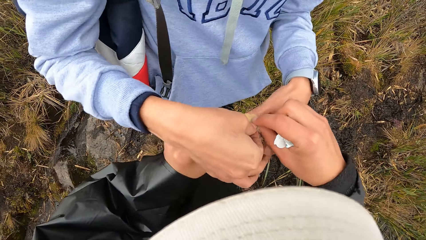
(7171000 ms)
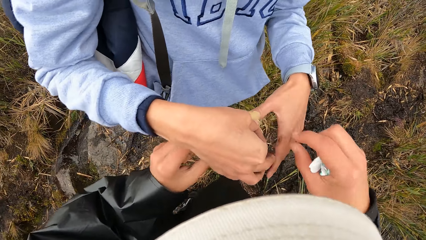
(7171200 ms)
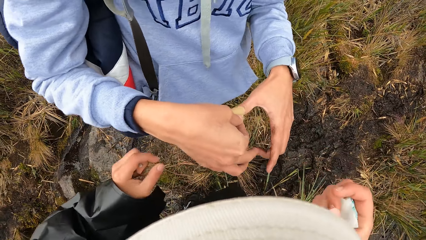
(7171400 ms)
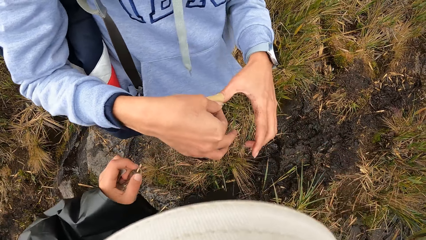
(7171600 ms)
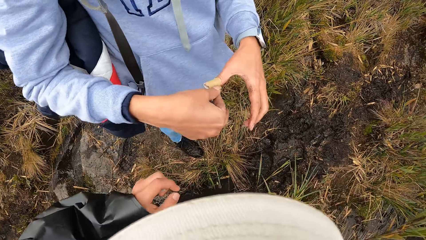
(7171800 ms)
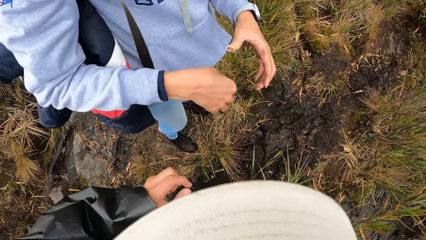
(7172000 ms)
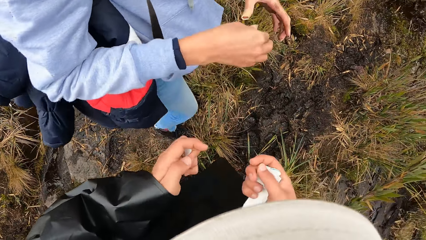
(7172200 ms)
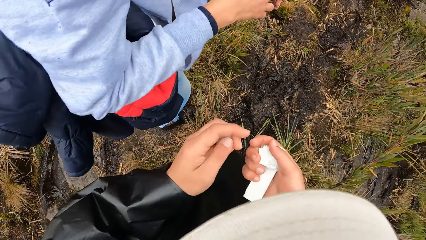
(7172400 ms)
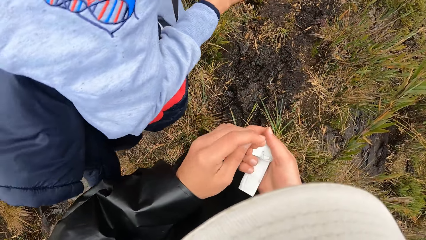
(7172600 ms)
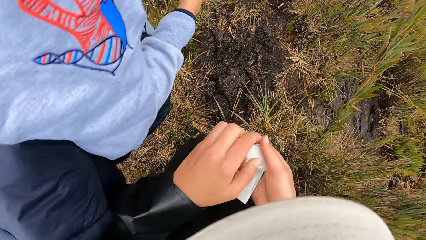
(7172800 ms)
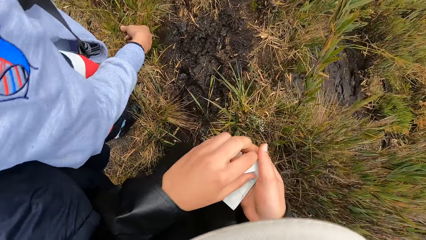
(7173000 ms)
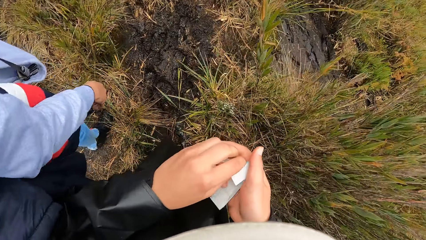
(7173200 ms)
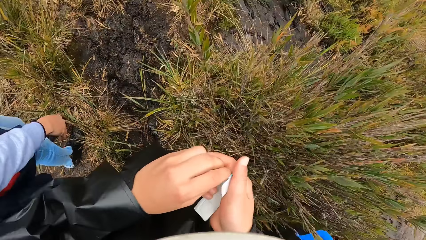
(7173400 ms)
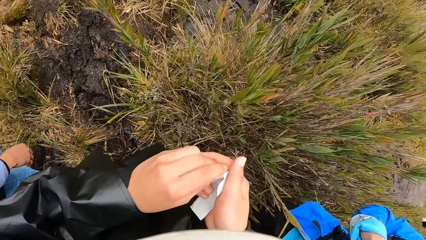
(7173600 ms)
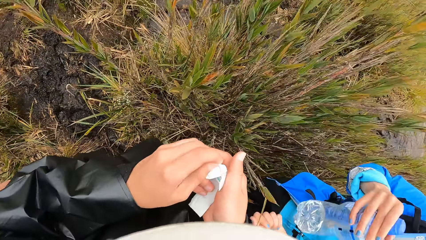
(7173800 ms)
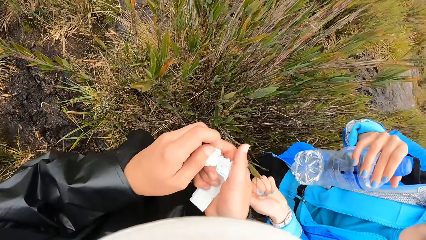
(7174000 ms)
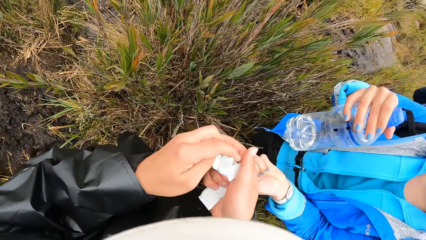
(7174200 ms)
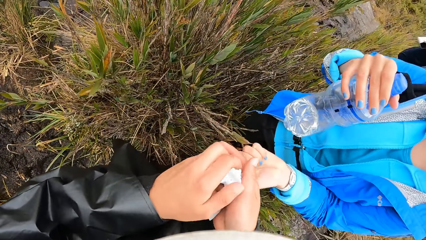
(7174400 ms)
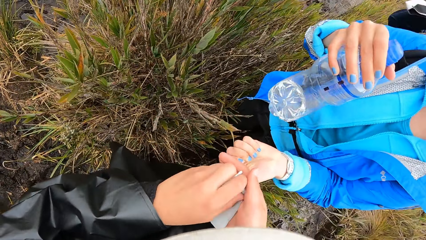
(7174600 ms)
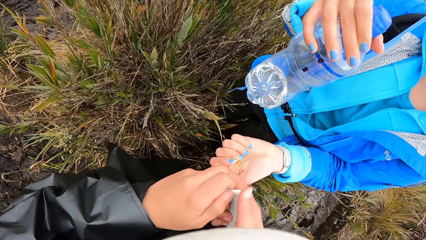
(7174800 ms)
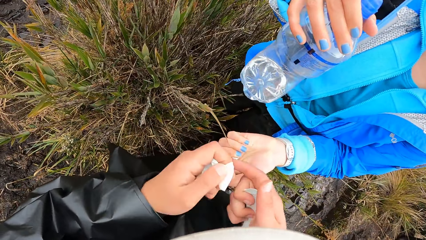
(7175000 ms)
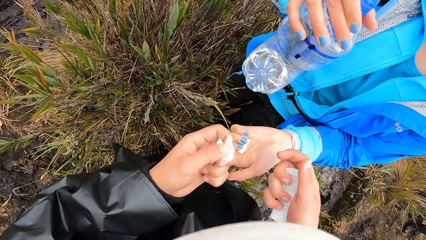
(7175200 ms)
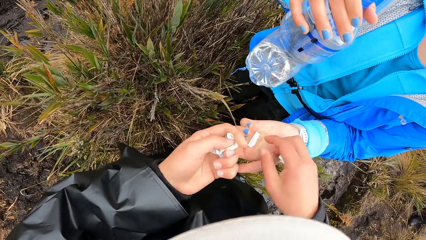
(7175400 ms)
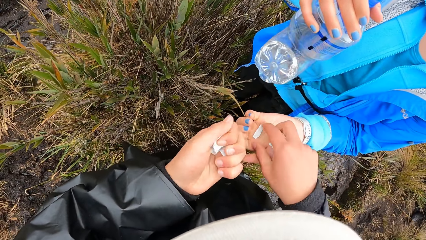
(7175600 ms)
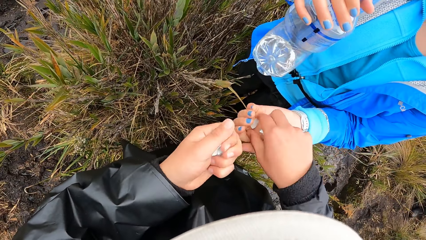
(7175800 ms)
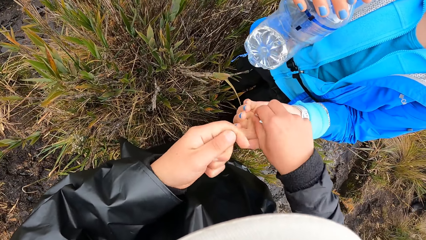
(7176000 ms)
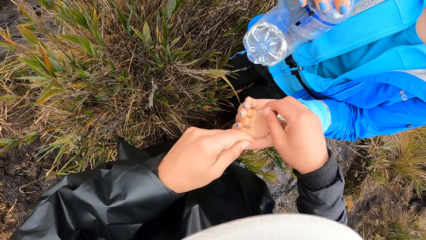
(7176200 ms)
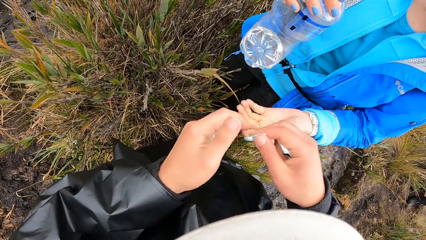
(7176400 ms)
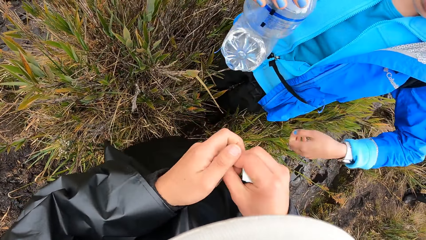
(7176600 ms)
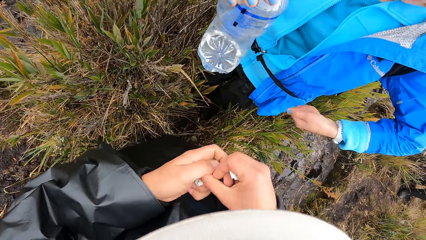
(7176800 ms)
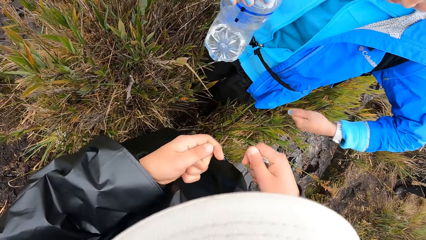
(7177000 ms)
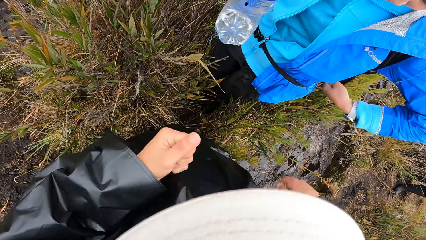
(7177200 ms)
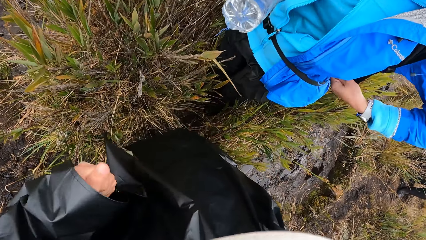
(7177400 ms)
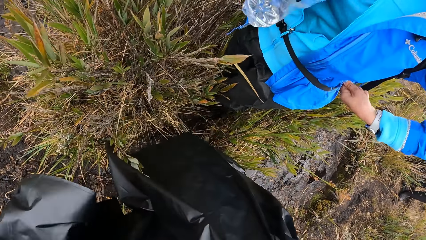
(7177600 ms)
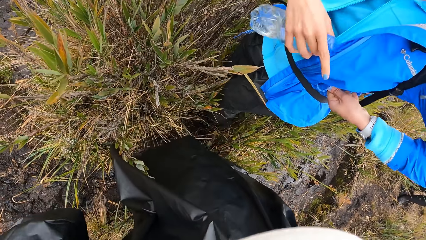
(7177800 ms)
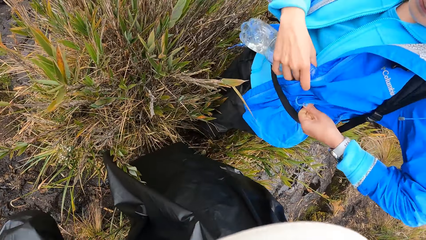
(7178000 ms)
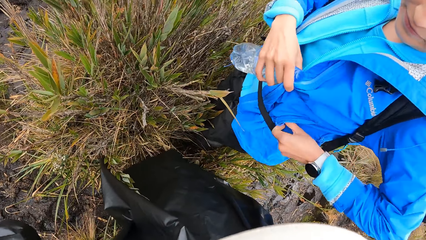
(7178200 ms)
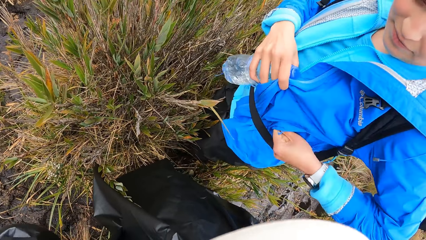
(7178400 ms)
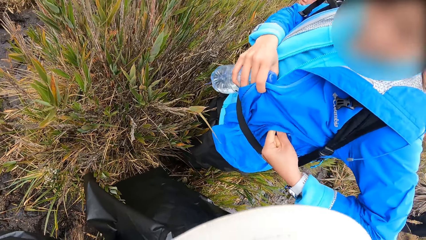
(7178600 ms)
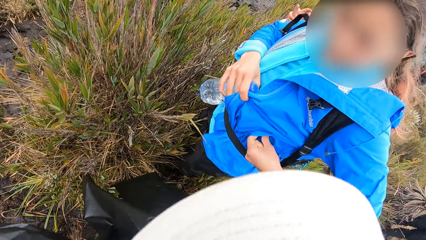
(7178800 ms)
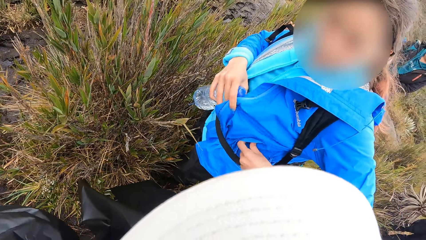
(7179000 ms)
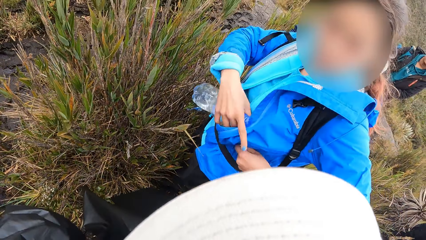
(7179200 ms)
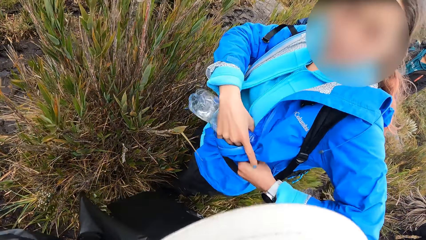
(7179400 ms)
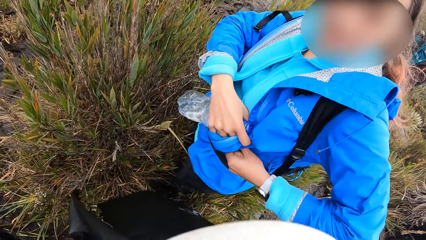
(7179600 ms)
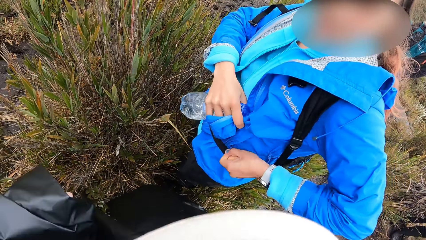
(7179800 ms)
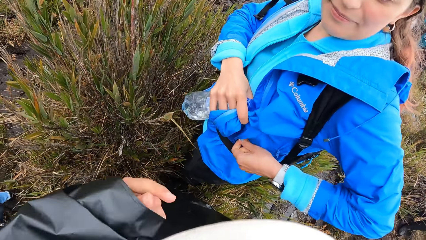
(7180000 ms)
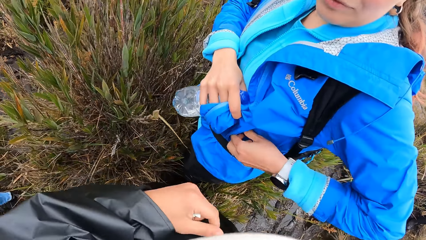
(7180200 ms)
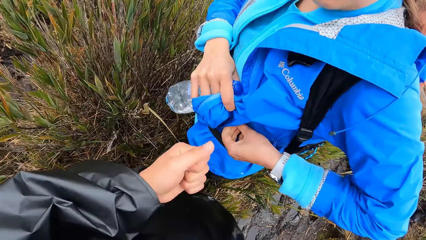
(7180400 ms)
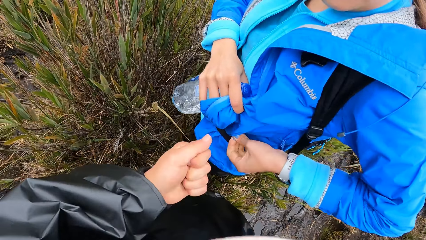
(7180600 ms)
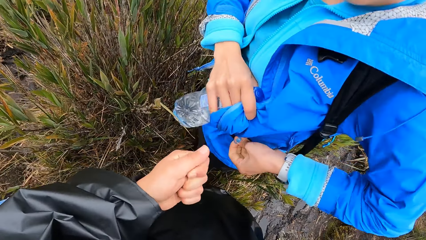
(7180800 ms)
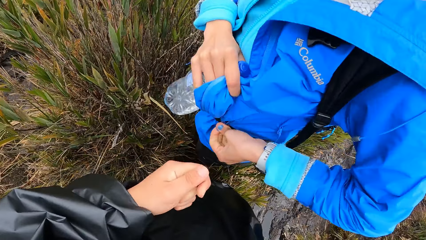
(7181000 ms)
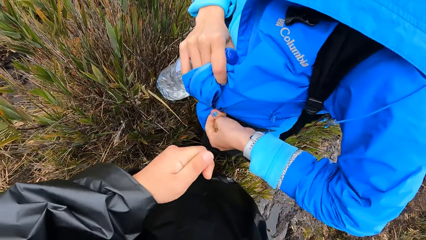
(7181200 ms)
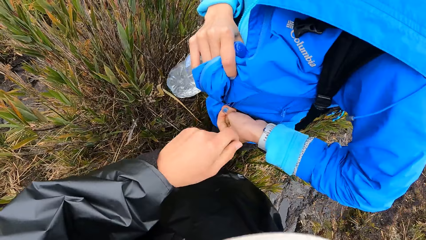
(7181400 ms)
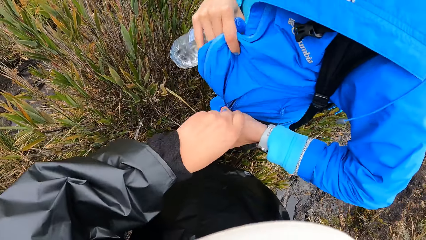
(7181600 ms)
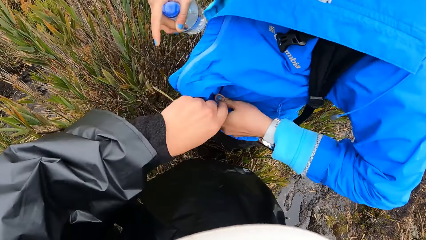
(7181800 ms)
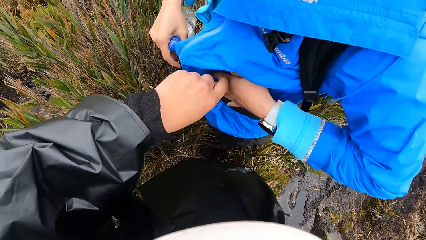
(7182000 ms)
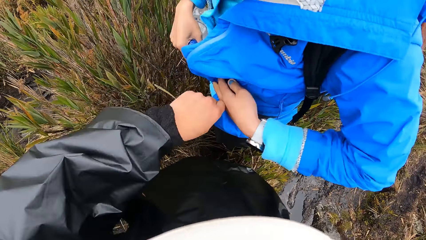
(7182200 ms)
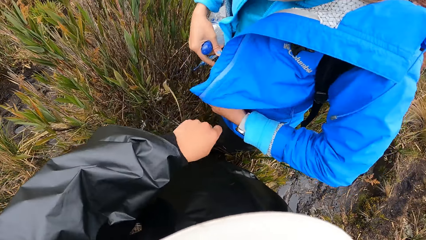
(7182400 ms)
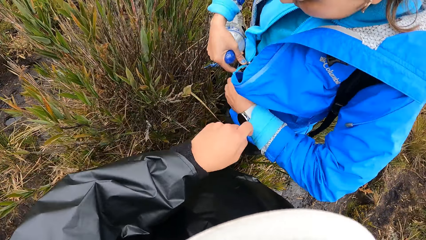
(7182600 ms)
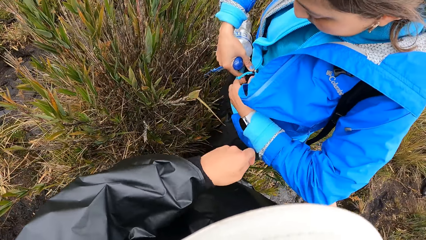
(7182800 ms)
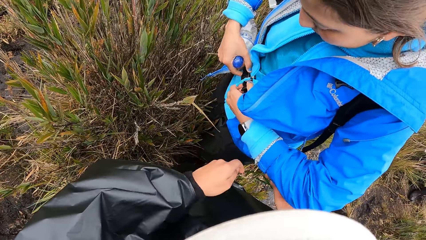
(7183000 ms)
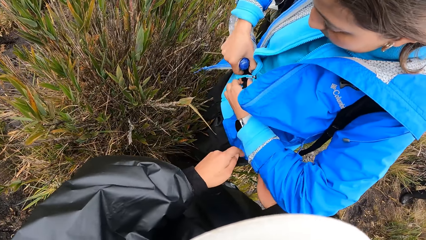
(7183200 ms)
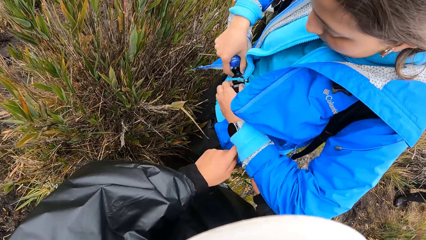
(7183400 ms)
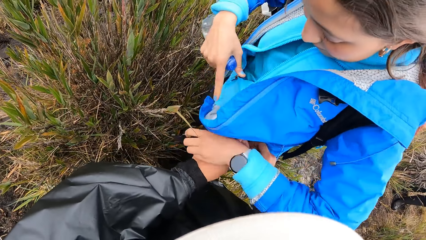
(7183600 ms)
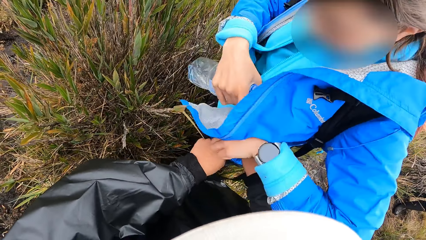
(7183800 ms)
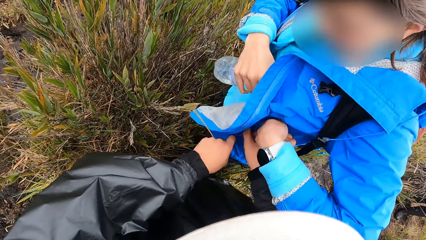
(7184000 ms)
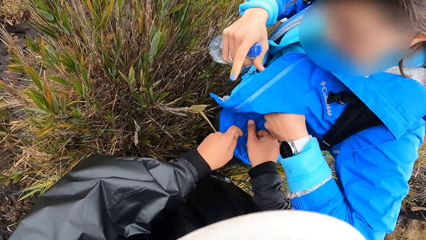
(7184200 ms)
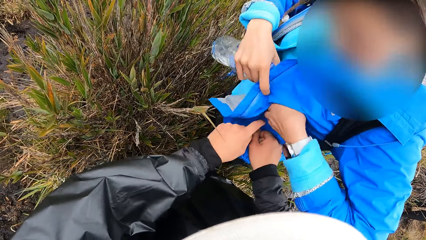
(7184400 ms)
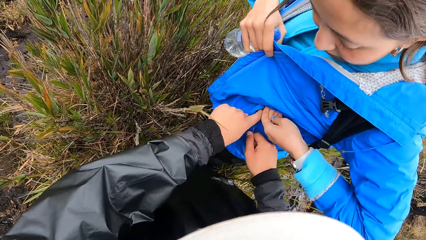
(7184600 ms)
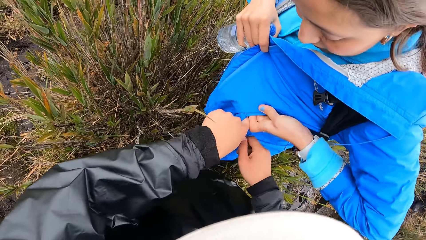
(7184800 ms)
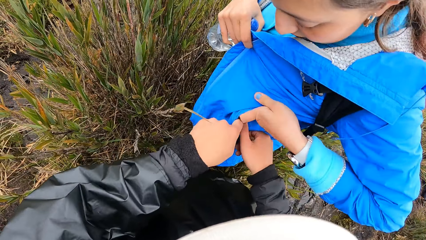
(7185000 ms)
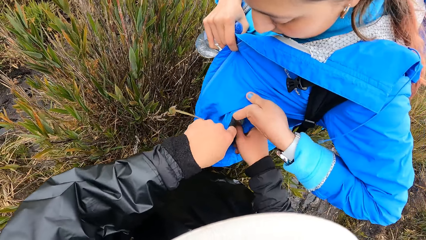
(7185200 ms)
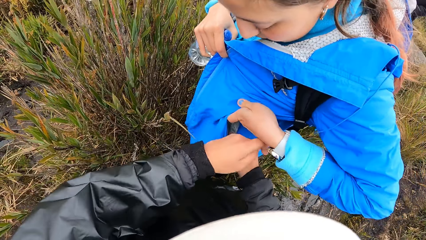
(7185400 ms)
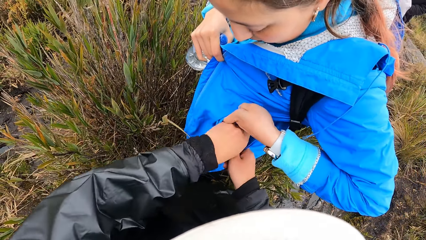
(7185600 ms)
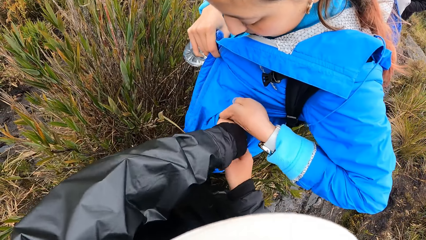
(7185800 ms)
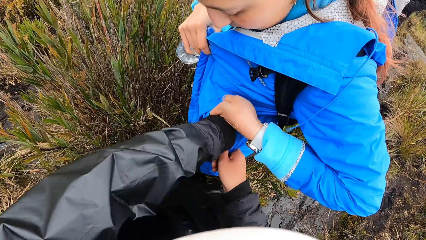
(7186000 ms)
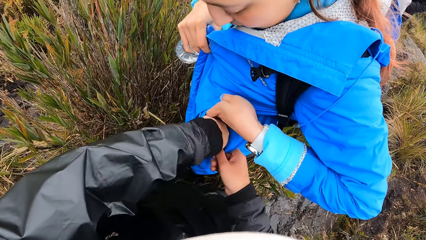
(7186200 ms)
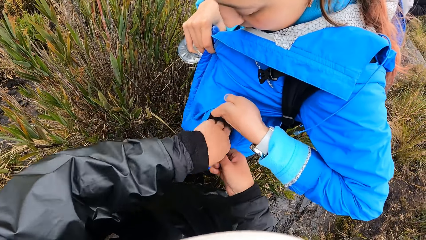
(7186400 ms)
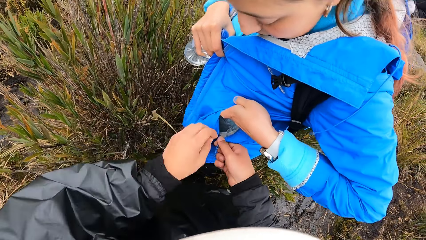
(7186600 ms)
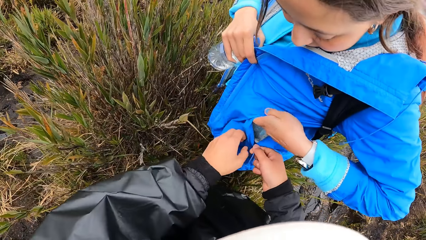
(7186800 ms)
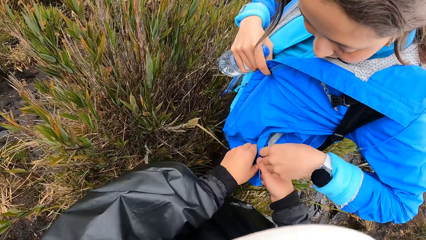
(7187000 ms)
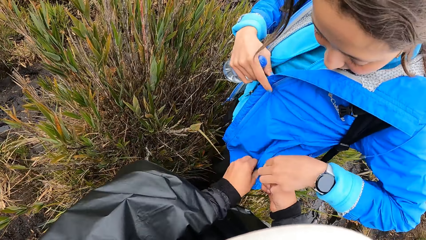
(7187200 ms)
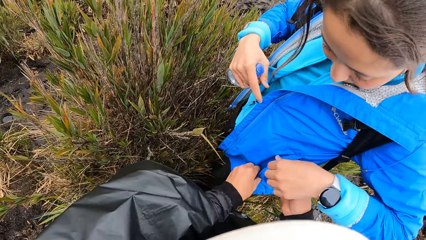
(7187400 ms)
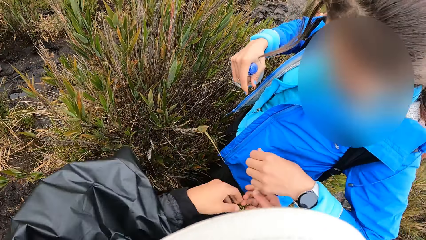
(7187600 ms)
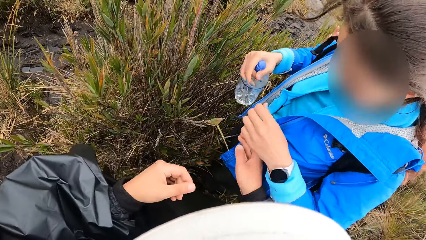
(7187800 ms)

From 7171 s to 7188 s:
The camera wearer gathers the plaster wrappers using both hands. A person turns. The camera wearer interacts with a woman. They take the plaster pack from the woman's left hand using their left hand. They fold the papers. The woman pulls a zipper in her jacket with her left hand. The woman opens her pocket. The woman unbuckles her backpack buckle with both hands and holds her jacket pocket with her left hand. The camera wearer puts the plaster wrapper in their left hand into the woman's jacket pocket. They pull the zipper on the woman's jacket with their right hand.
